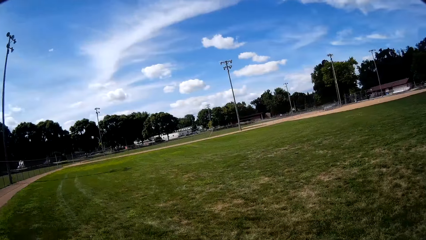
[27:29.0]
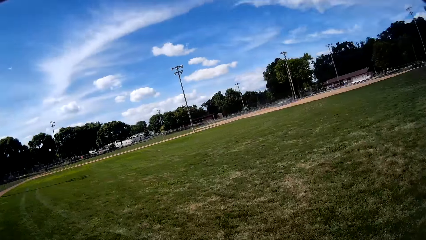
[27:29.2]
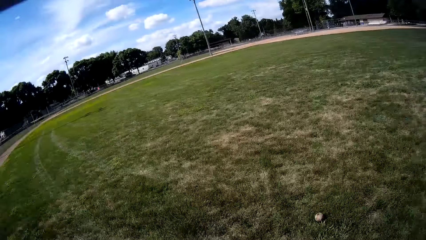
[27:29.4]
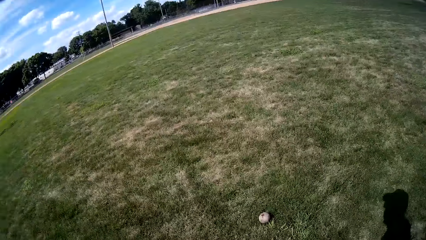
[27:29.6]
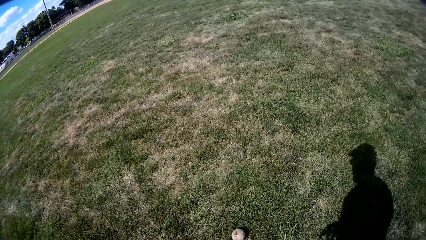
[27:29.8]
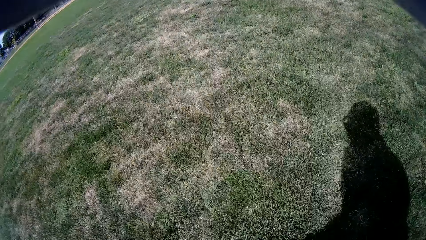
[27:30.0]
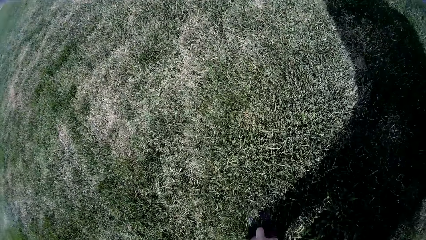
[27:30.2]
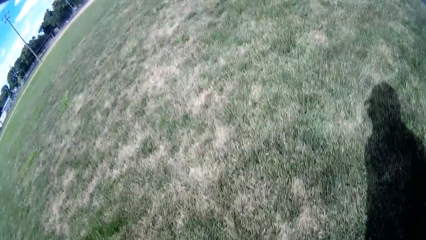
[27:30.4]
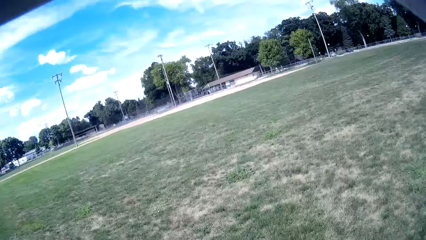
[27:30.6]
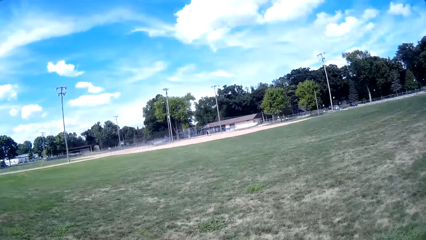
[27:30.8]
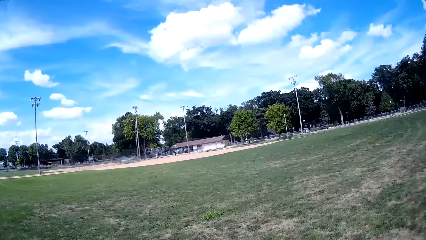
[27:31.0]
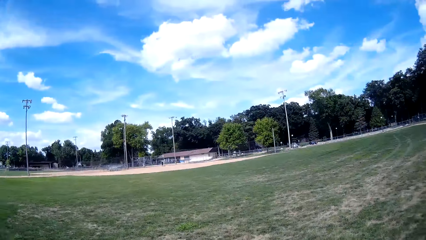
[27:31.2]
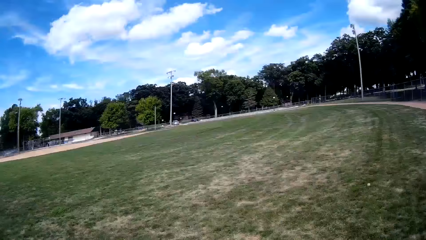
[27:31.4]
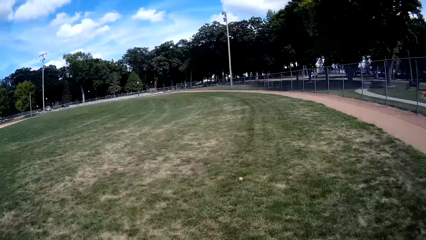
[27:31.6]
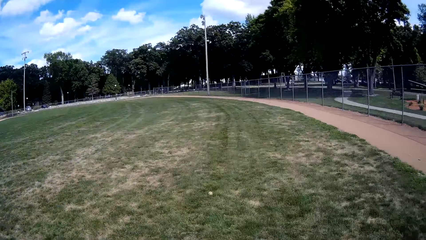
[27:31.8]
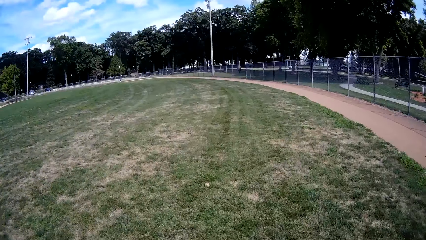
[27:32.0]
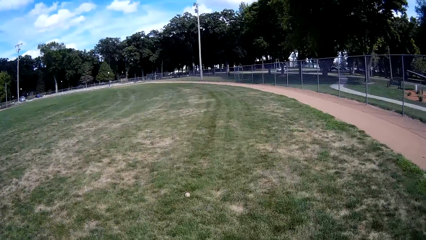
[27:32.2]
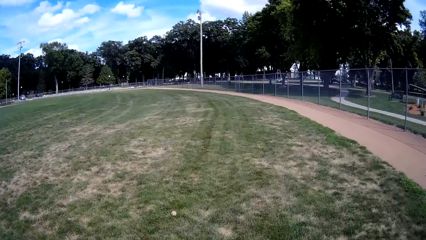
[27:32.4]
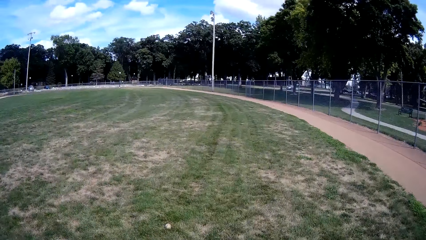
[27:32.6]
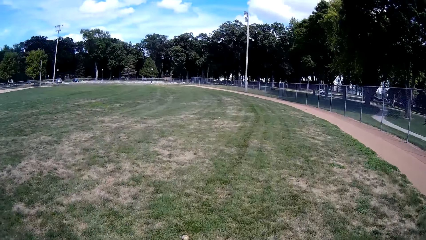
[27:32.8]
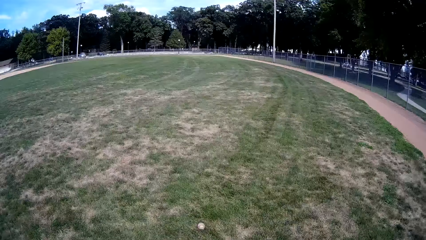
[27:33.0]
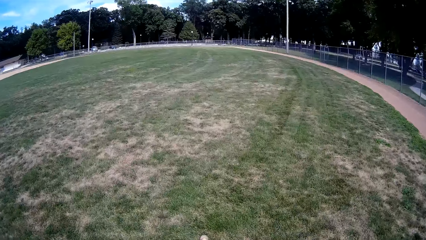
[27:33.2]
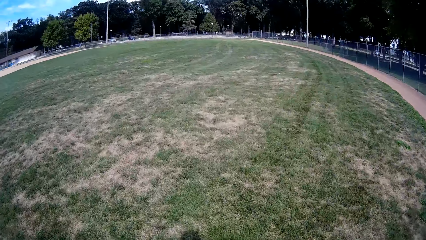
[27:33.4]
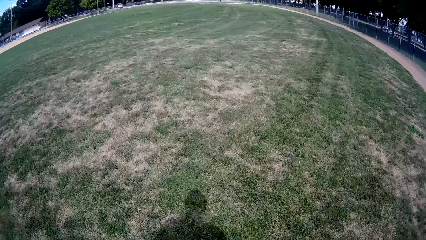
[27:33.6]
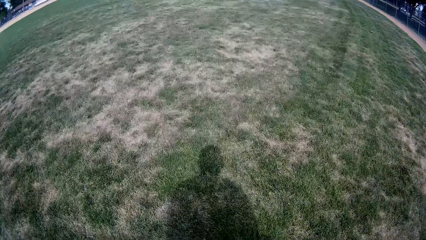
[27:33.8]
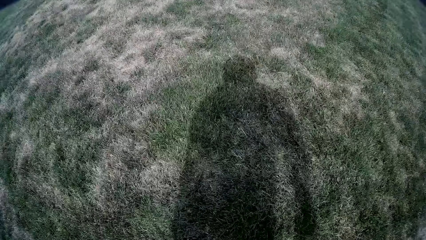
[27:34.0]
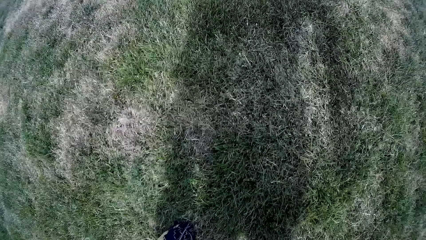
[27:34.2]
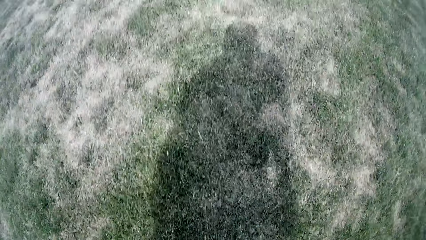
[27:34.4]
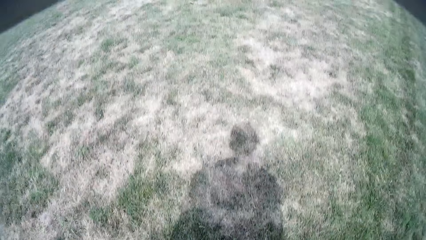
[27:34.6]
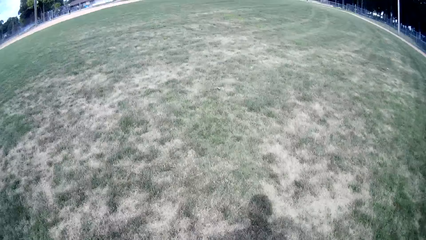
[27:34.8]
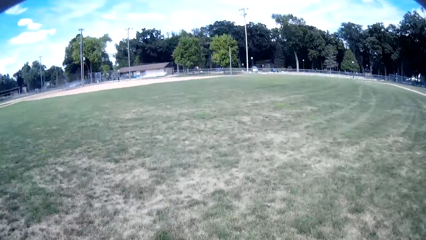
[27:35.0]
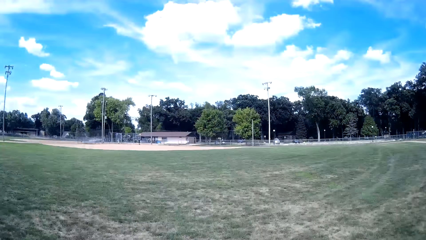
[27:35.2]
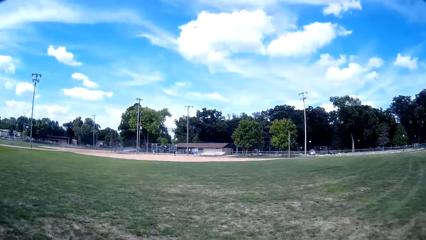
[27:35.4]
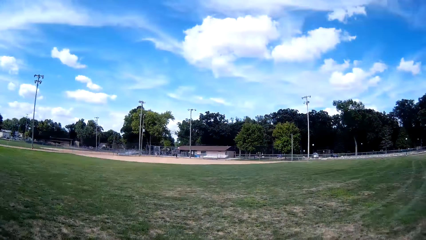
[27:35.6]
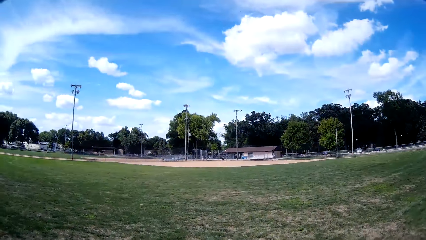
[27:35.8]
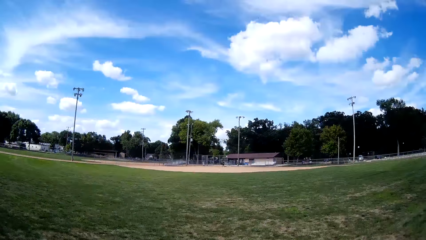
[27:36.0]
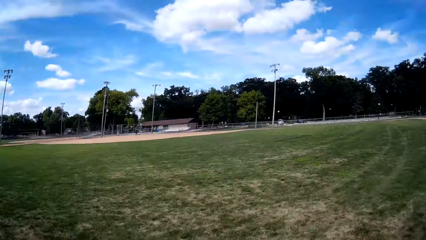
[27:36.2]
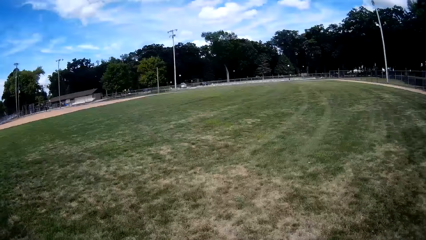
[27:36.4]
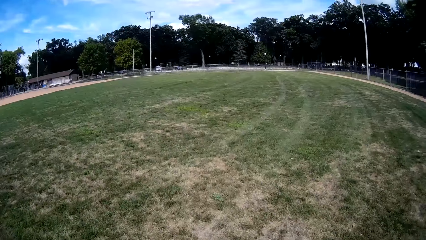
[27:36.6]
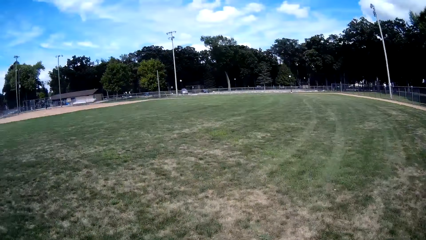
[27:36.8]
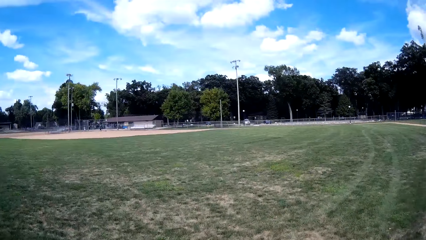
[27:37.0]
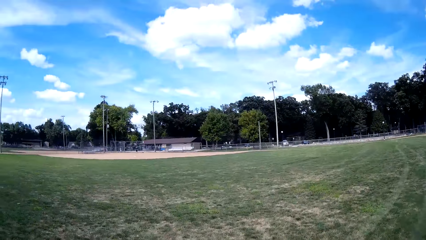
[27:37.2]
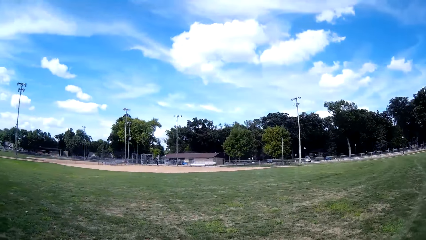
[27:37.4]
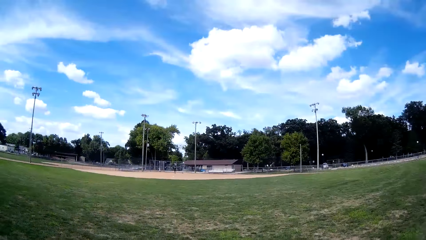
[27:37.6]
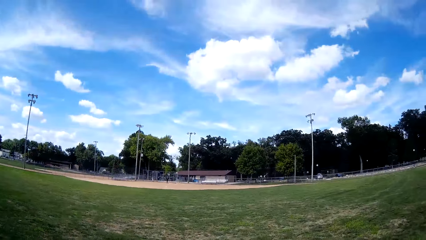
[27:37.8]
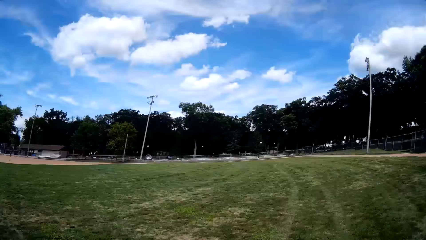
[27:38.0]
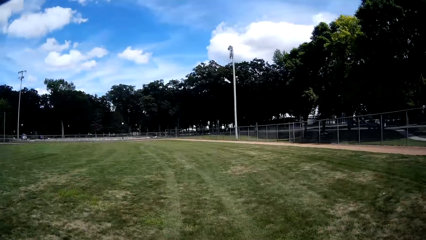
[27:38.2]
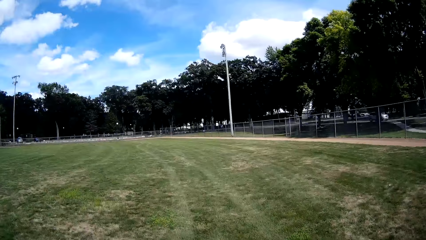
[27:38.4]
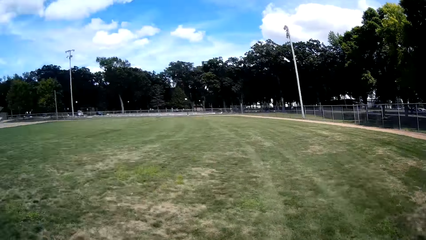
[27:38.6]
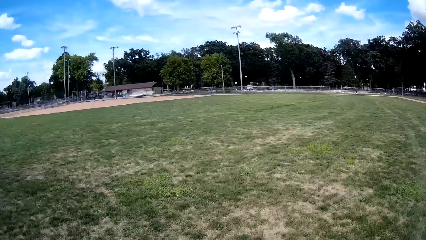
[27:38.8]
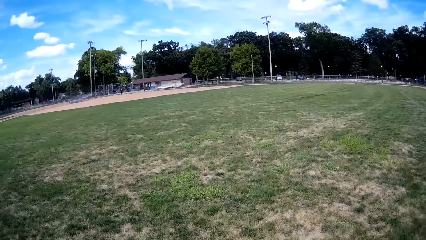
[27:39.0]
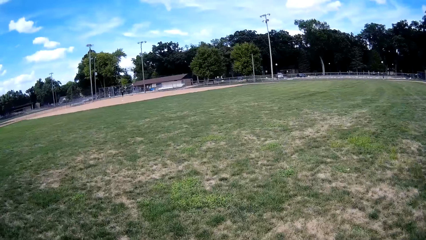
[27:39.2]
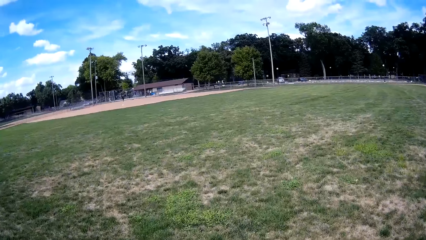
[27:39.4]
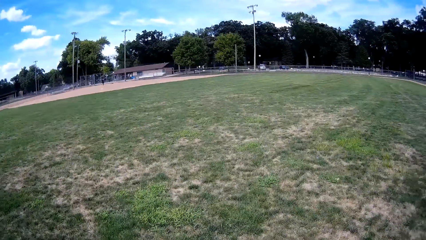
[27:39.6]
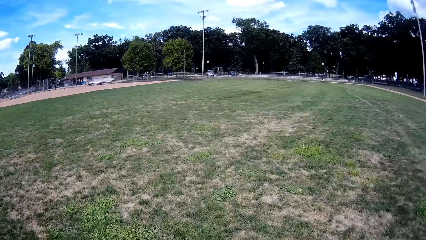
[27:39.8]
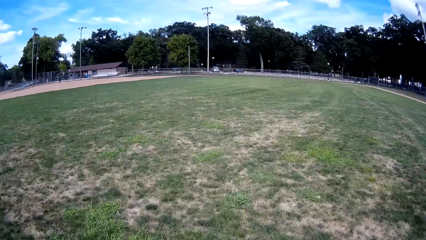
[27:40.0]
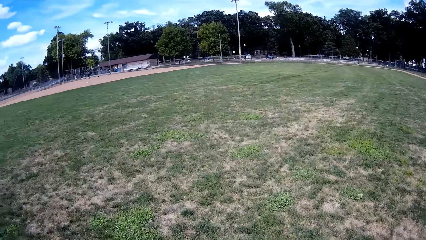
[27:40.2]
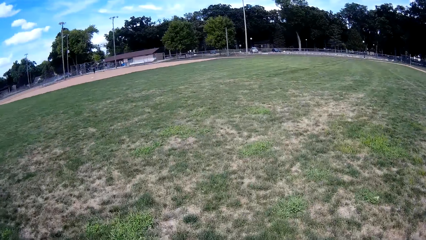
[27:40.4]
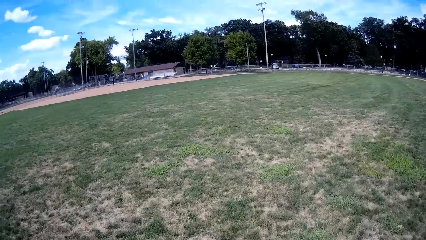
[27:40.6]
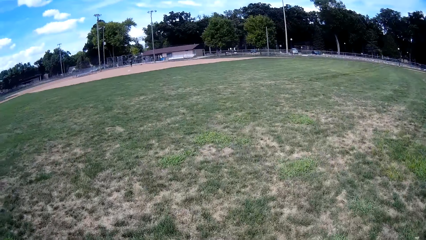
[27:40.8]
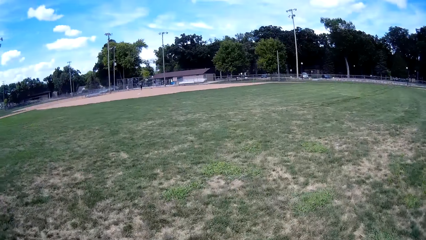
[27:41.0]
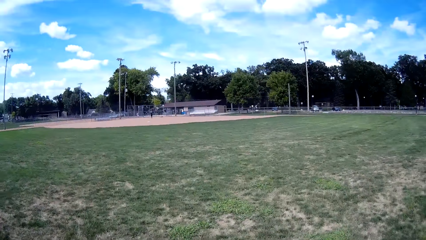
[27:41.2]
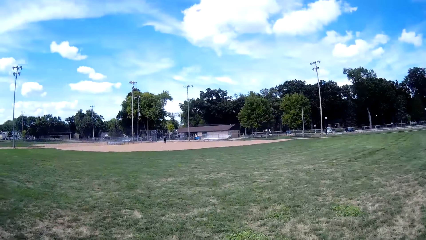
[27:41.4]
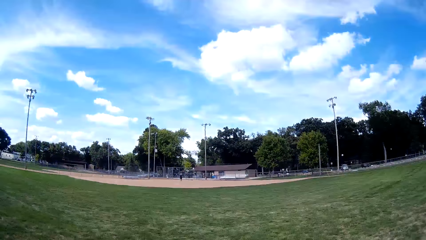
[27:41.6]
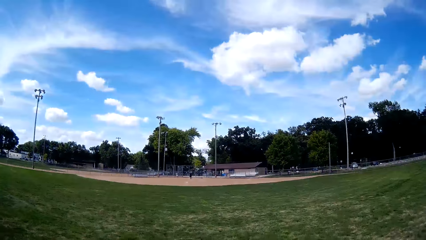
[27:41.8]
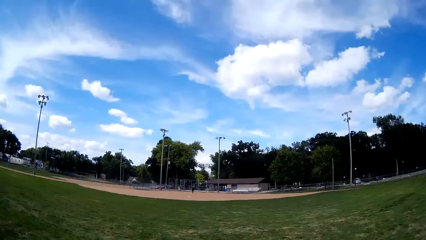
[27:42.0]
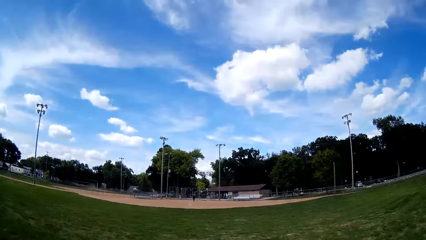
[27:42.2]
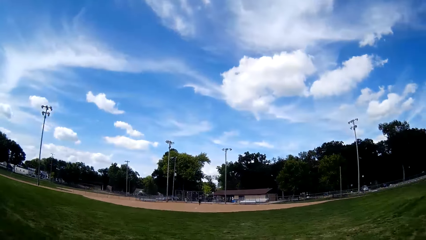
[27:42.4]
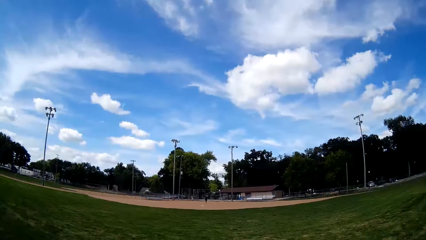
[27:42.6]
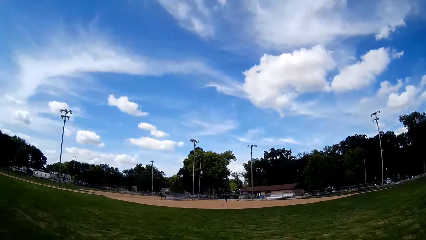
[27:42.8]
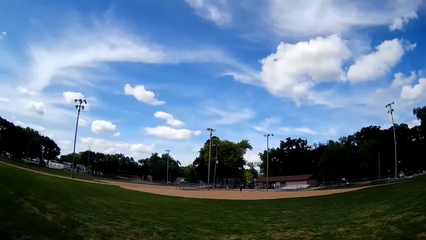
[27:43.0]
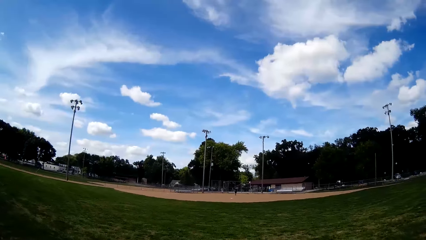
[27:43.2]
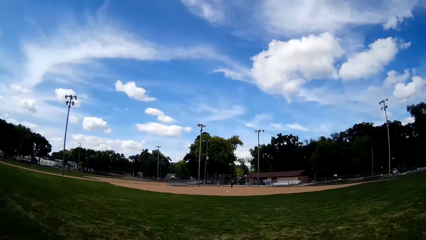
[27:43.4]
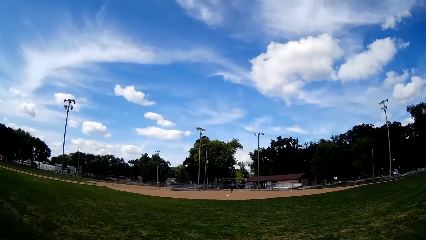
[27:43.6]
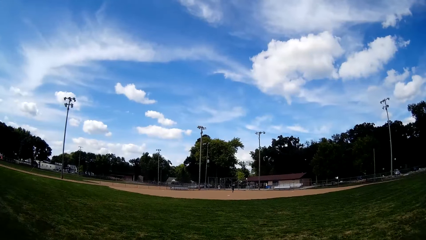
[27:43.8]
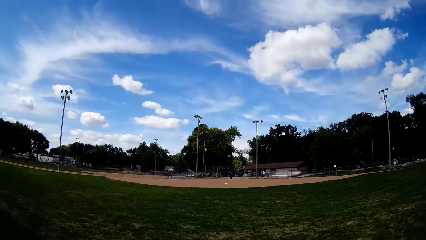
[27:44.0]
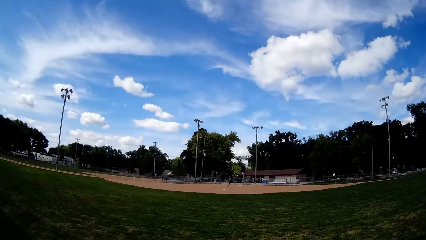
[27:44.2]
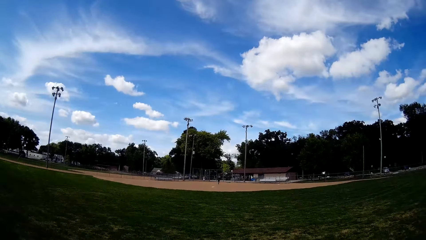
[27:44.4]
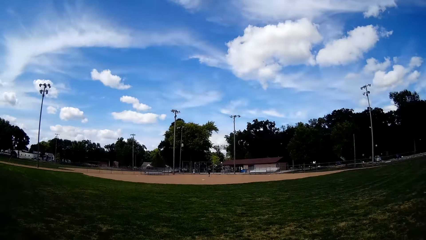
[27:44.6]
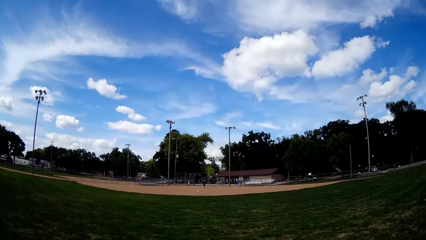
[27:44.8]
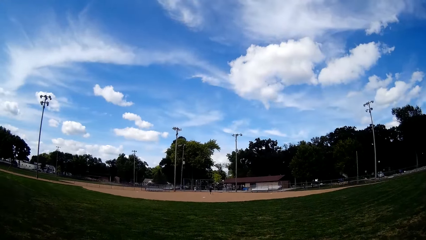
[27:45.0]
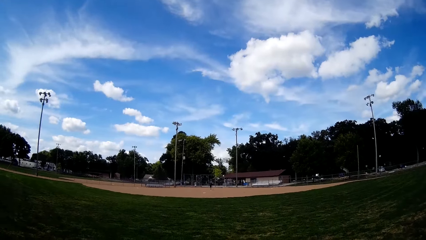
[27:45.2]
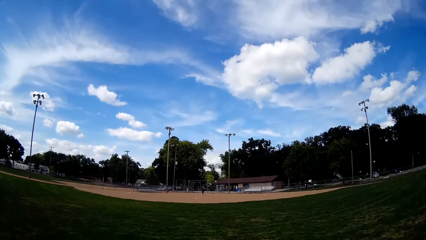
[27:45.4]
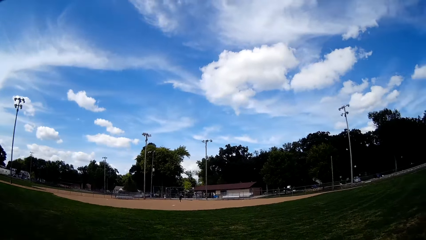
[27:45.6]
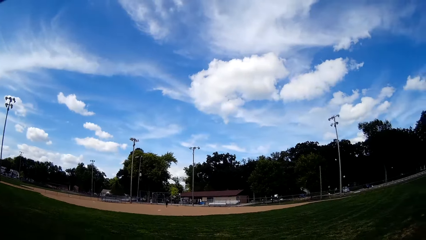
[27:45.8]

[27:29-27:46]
The camera wearer picks up the ball from the ground. They walk on the playing field. They pick up another ball from the ground. They walk forward on the field towards two men. A man walks on the playing field.
